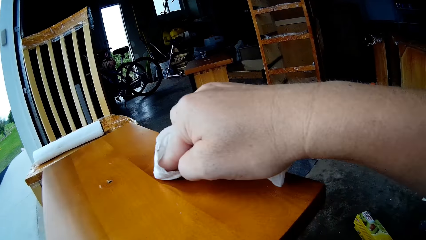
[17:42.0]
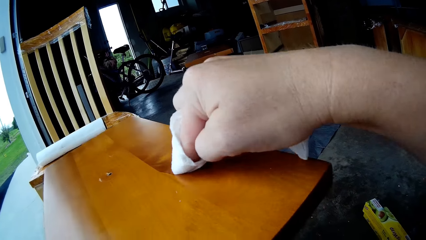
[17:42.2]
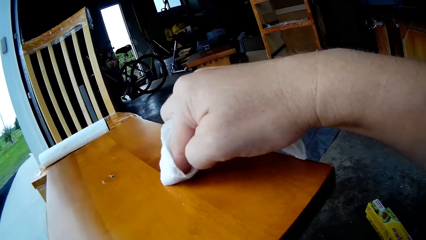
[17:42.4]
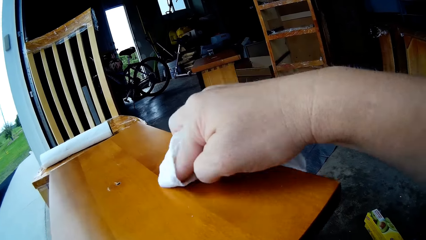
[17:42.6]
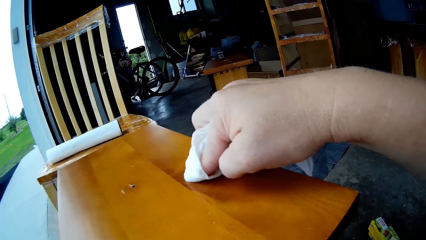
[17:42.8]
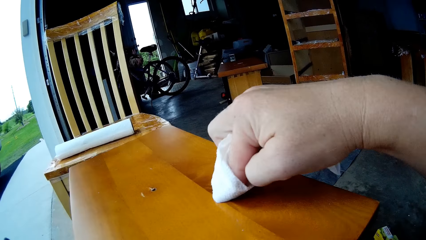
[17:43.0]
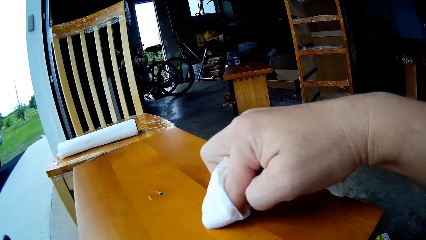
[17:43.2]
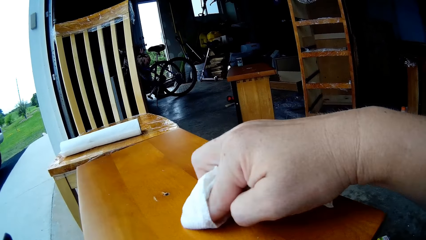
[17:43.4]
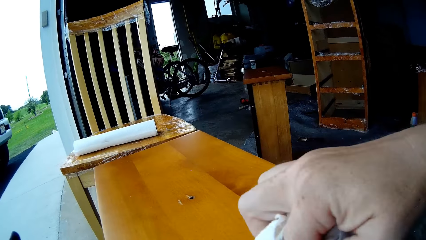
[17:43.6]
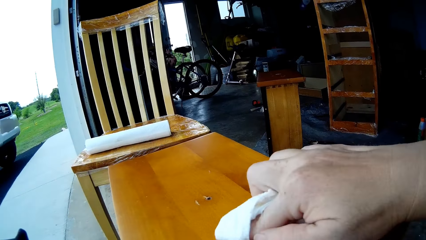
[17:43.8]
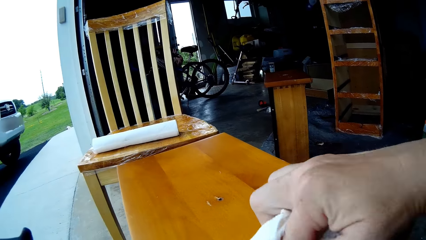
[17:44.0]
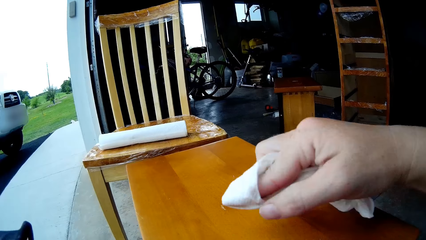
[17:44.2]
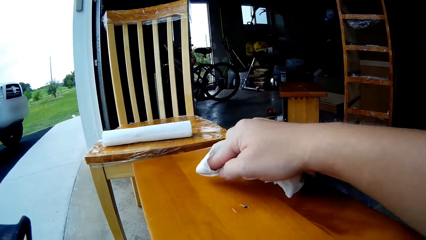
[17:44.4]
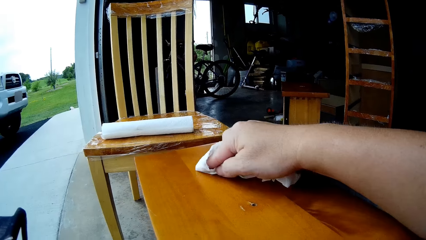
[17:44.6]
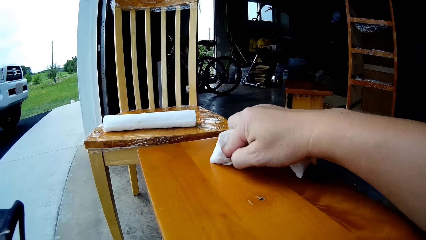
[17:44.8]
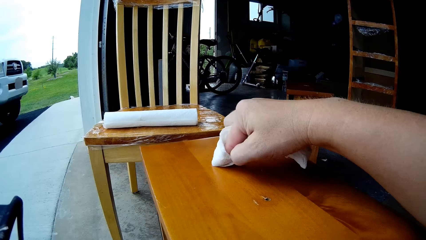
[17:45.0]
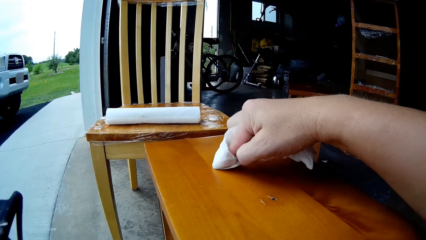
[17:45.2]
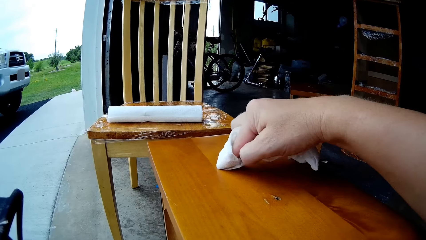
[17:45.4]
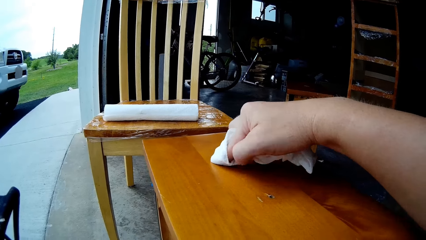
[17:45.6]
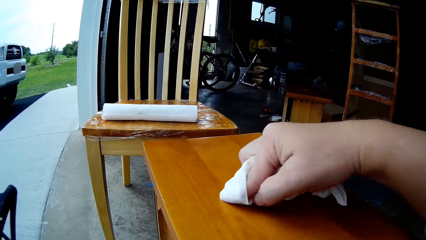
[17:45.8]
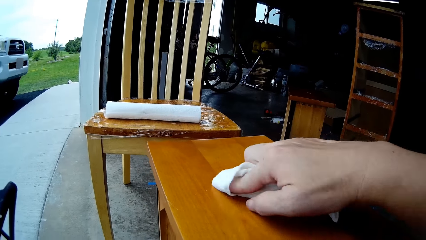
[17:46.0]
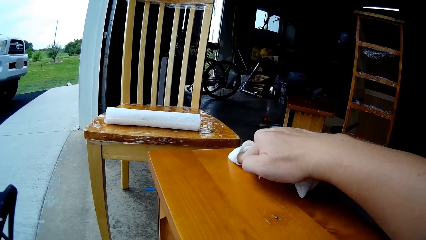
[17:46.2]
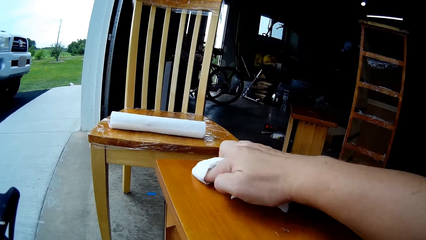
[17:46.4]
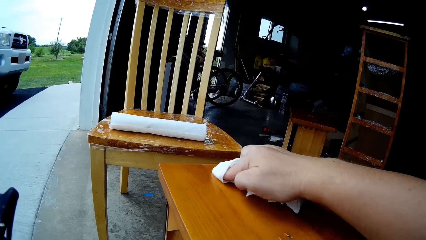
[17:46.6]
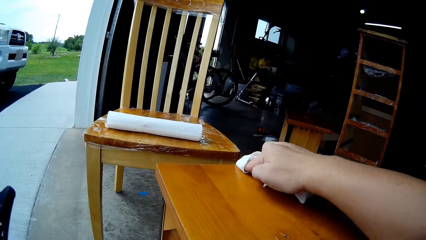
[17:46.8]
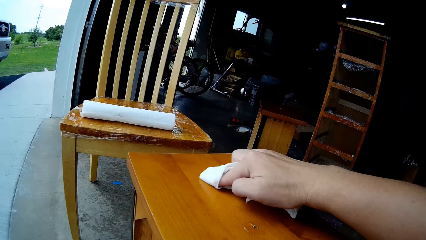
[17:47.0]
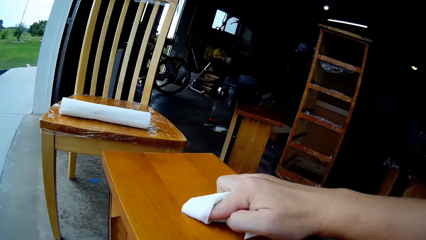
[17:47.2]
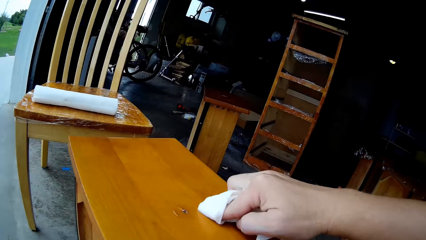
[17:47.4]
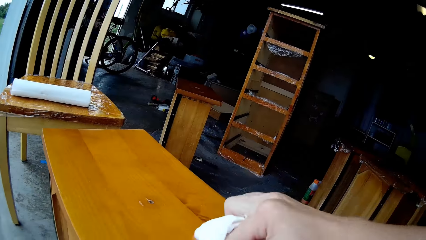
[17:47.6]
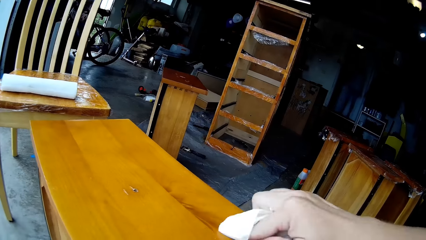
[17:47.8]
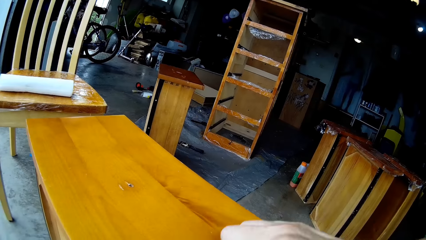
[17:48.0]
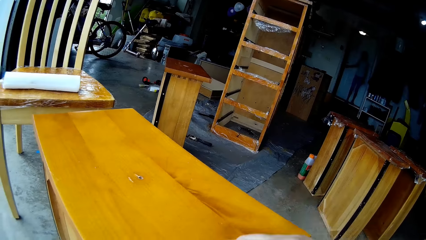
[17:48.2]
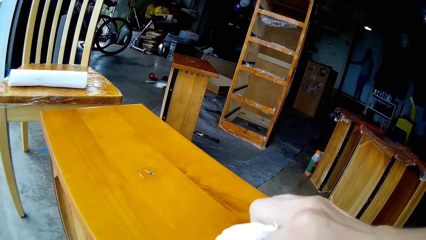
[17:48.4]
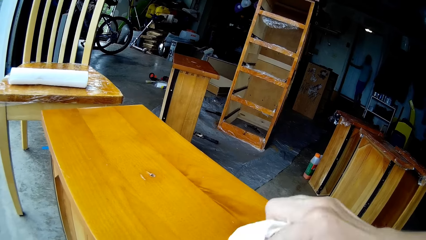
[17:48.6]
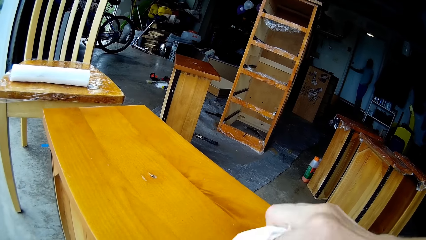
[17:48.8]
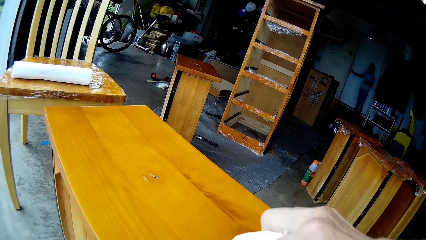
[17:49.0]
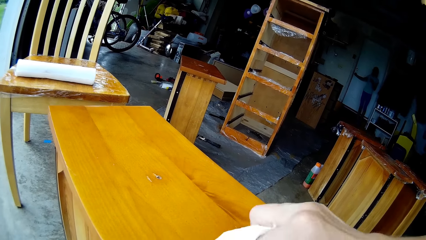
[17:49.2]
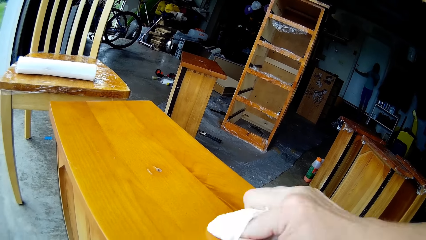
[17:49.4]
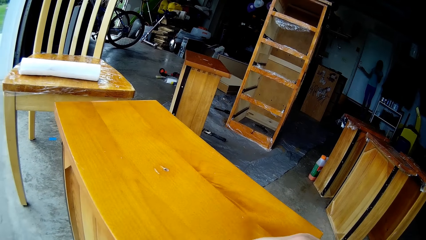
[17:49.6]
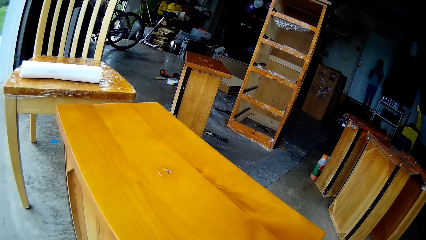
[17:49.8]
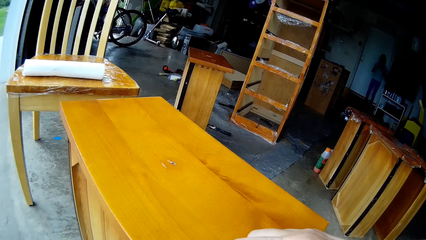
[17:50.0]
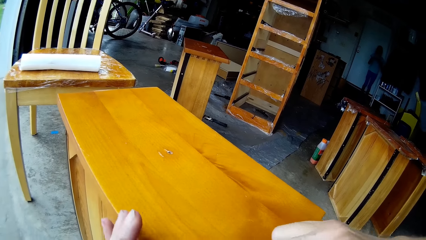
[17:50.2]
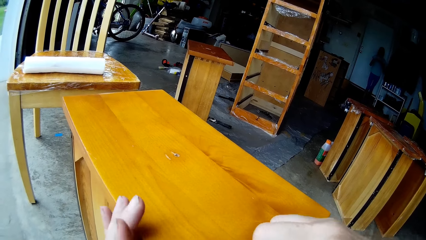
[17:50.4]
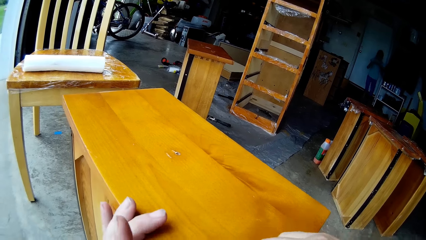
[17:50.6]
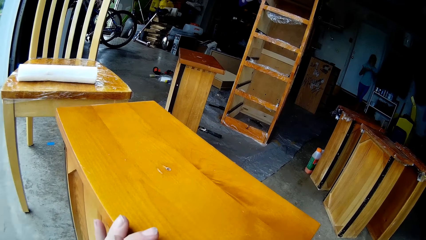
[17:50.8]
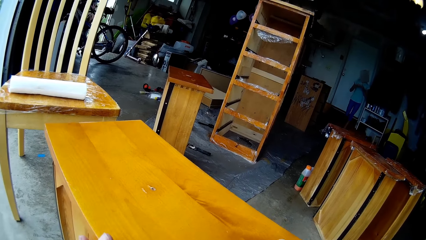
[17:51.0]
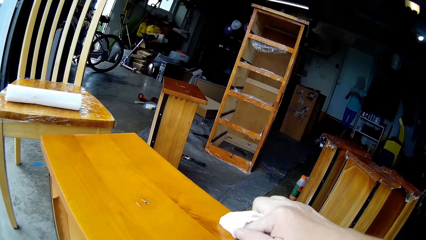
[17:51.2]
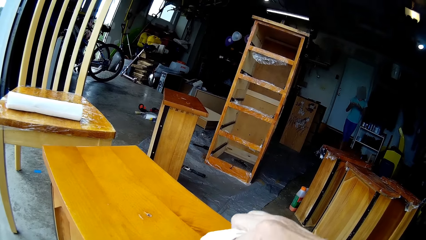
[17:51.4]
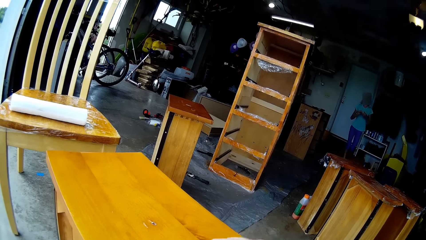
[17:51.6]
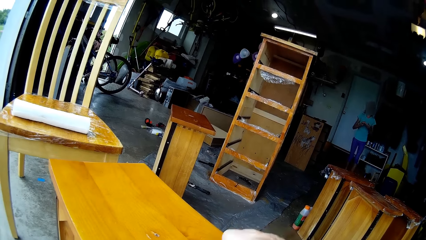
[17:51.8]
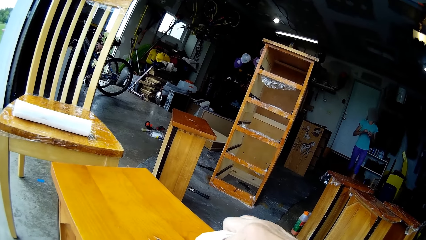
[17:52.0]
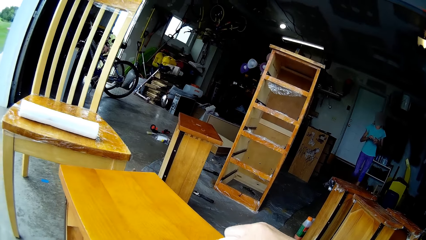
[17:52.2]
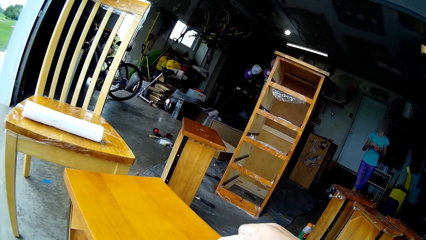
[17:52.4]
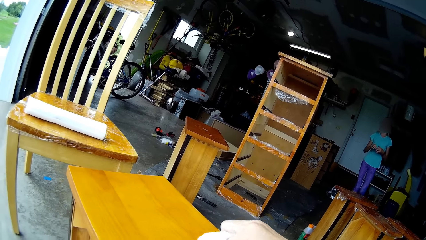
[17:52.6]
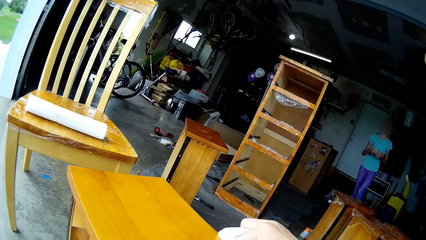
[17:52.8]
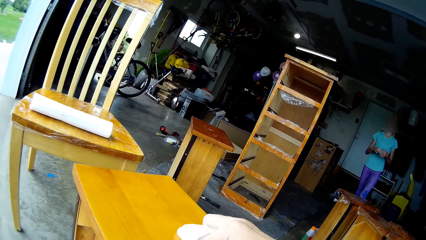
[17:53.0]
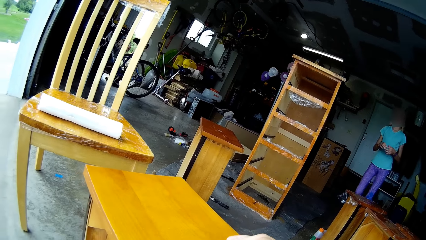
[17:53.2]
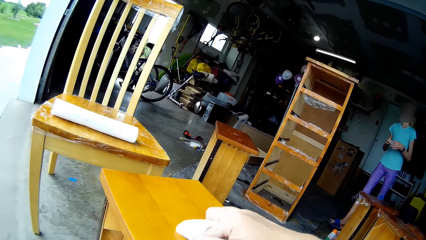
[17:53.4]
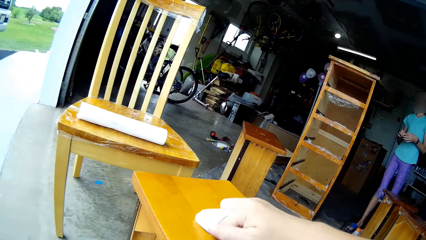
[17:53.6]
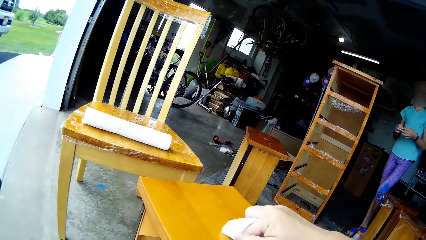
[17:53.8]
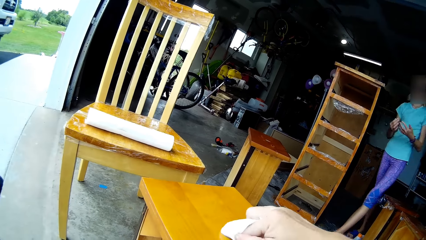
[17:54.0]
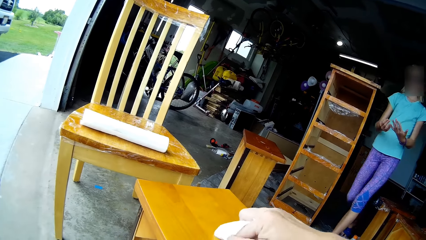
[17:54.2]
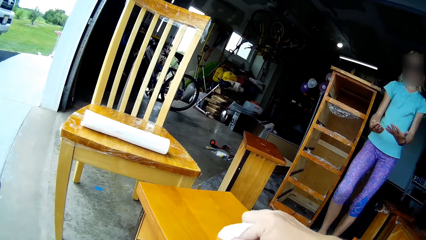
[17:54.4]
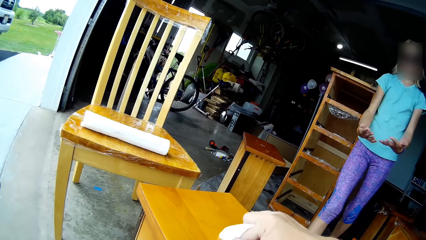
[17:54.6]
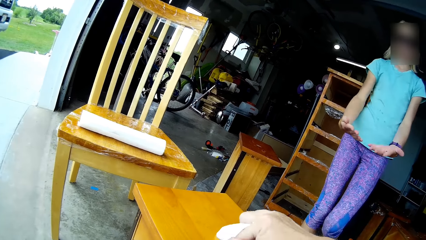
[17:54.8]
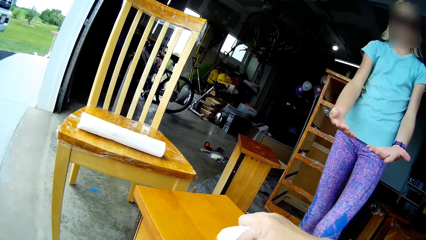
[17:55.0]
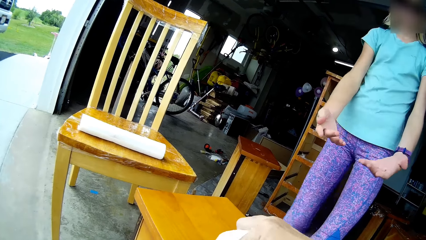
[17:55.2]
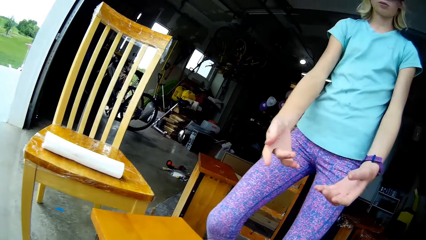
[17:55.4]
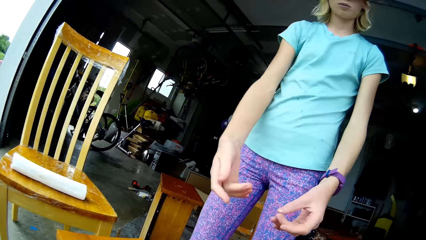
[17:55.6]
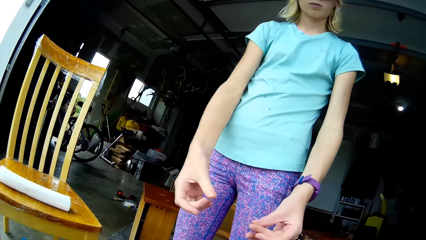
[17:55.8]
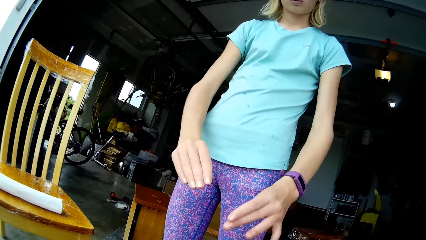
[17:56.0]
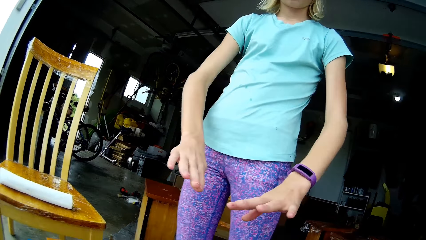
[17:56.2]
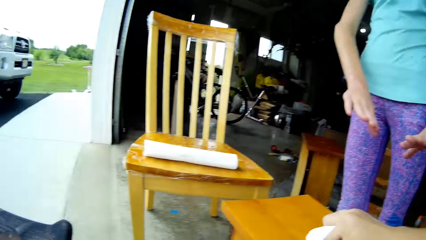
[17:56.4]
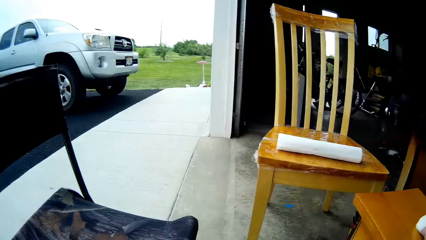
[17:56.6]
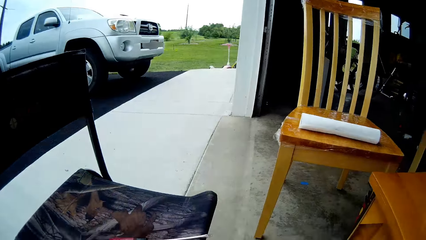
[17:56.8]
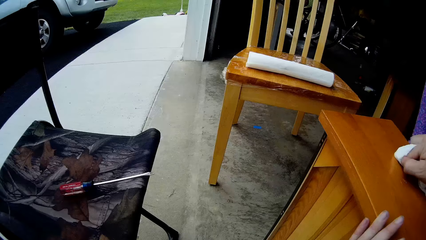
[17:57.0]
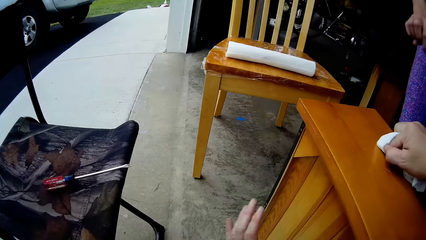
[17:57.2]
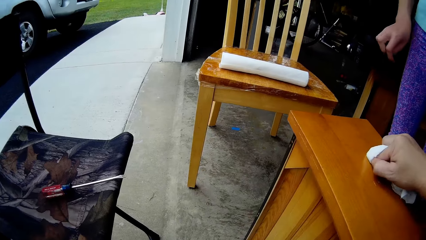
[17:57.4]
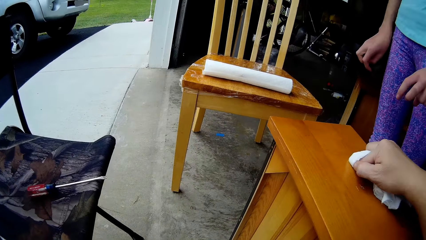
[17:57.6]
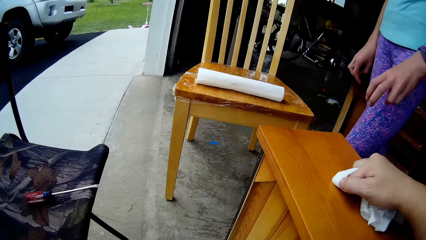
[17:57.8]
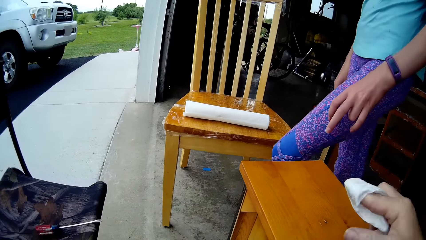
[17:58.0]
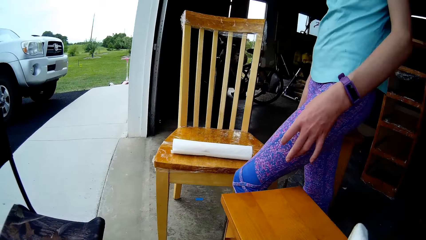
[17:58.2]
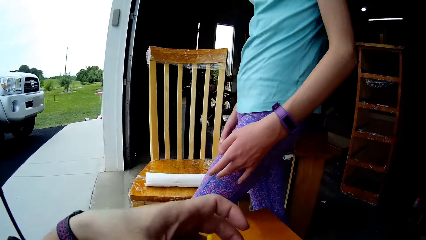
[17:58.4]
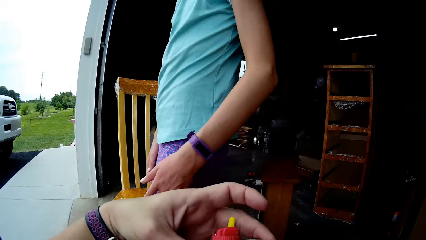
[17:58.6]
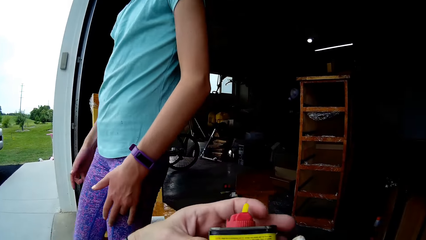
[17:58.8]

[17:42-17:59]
The camera wearer spreads the polish on the drawer. They touch the table. A lady steps forward. The camera wearer holds the drawer with the left hand. They wipe the table. The lady comes near the camera wearer. The lady looks at the hands and stretches the hand. The camera wearer wipes the table. The lady turns the hand. The camera wearer looks around and wipes the drawer. The lady steps forward.
